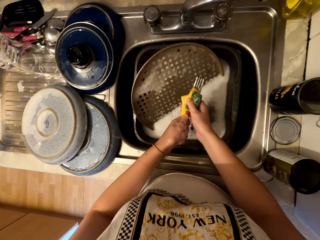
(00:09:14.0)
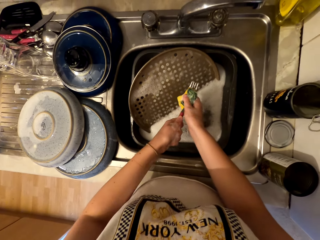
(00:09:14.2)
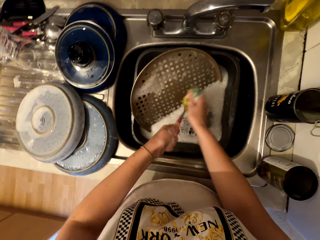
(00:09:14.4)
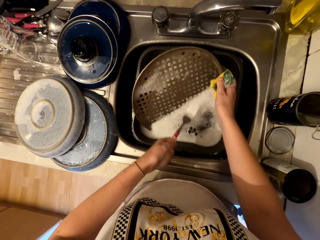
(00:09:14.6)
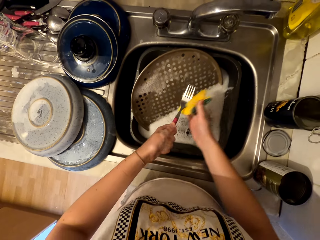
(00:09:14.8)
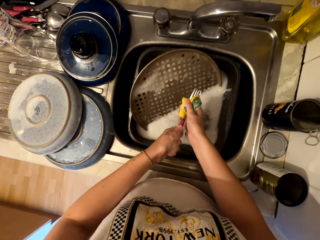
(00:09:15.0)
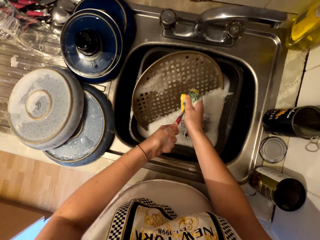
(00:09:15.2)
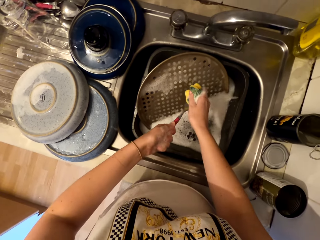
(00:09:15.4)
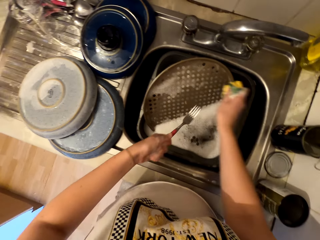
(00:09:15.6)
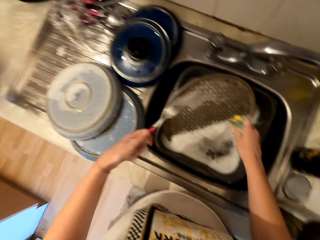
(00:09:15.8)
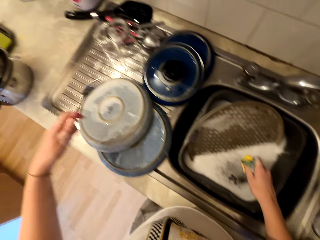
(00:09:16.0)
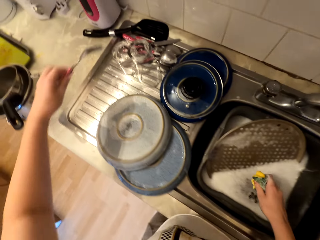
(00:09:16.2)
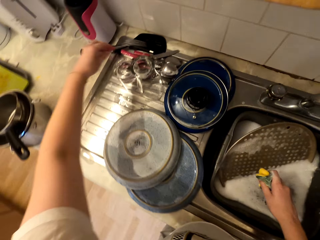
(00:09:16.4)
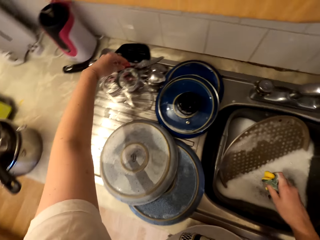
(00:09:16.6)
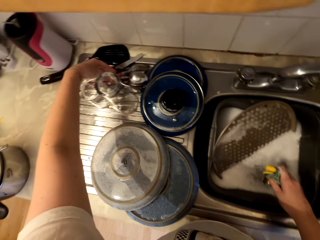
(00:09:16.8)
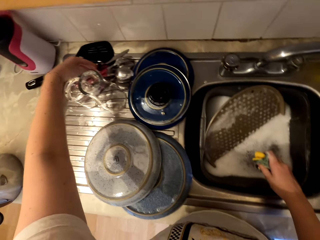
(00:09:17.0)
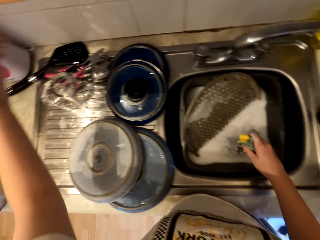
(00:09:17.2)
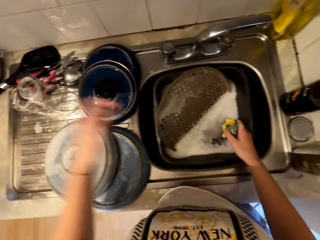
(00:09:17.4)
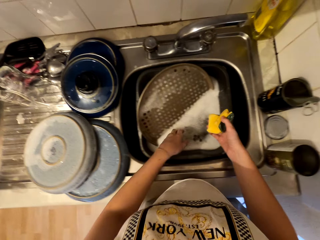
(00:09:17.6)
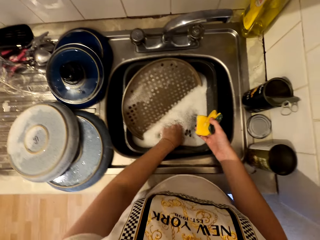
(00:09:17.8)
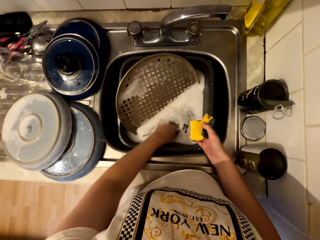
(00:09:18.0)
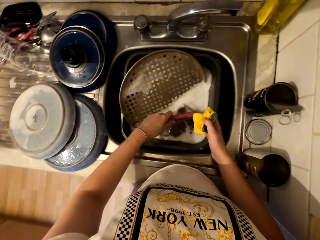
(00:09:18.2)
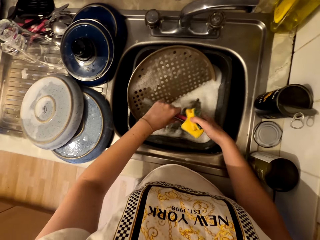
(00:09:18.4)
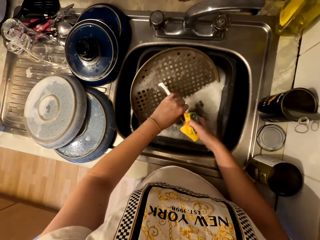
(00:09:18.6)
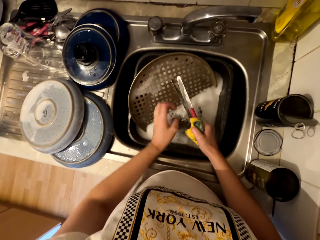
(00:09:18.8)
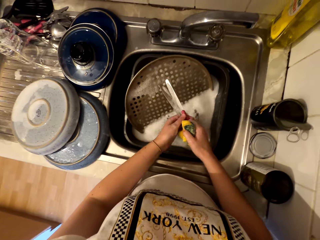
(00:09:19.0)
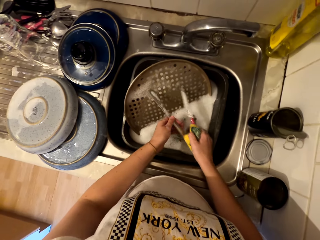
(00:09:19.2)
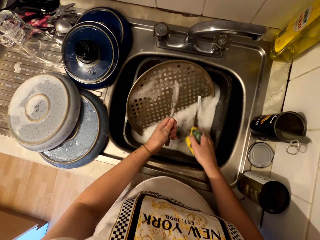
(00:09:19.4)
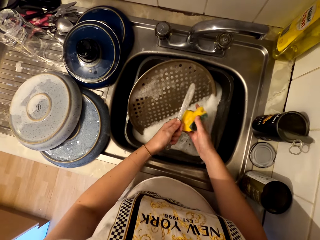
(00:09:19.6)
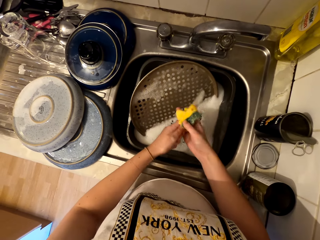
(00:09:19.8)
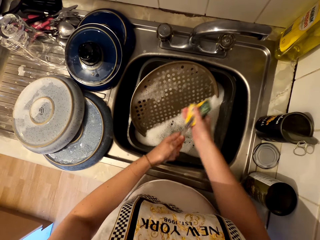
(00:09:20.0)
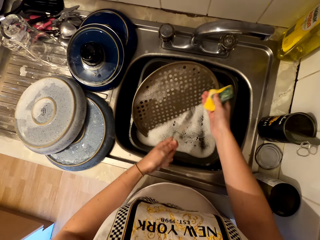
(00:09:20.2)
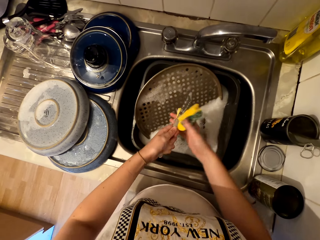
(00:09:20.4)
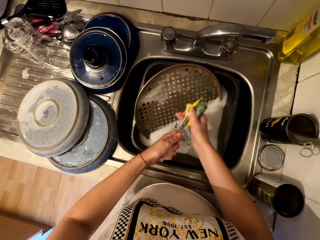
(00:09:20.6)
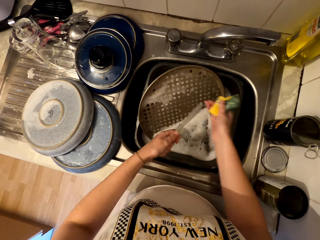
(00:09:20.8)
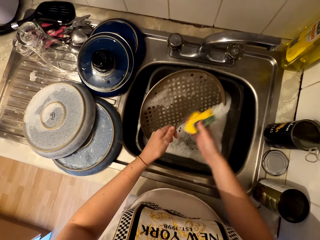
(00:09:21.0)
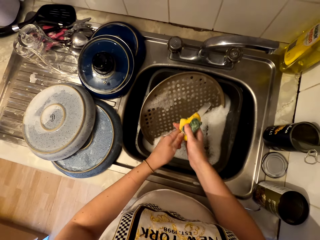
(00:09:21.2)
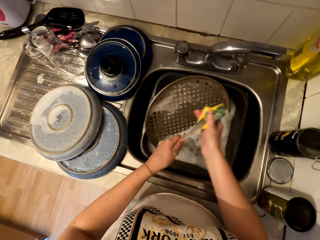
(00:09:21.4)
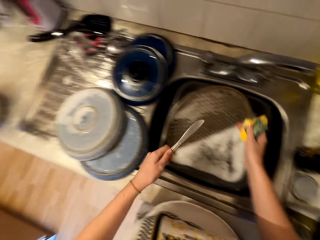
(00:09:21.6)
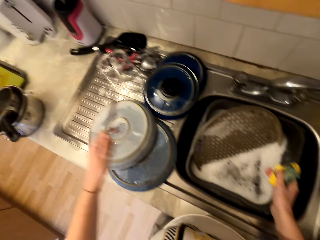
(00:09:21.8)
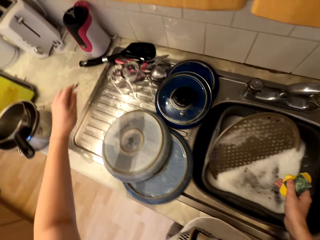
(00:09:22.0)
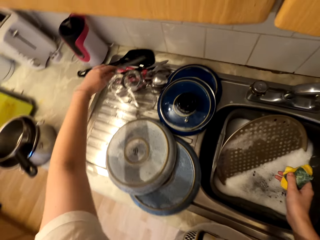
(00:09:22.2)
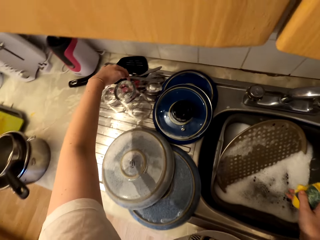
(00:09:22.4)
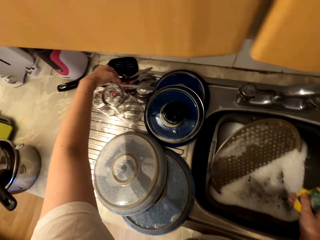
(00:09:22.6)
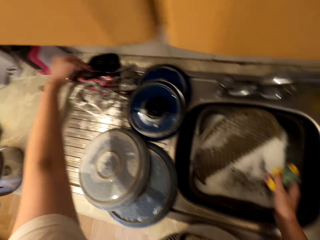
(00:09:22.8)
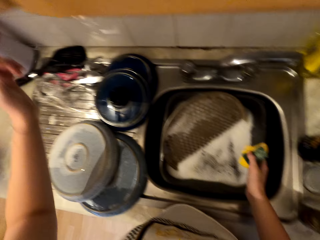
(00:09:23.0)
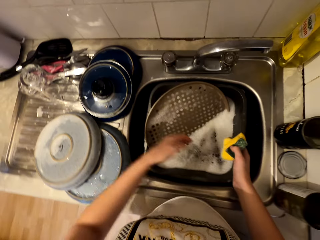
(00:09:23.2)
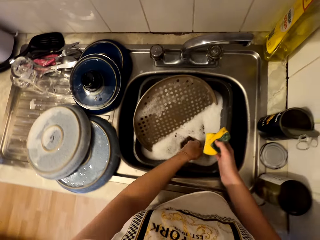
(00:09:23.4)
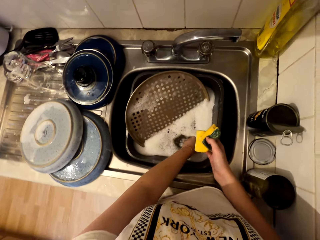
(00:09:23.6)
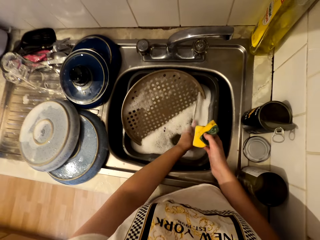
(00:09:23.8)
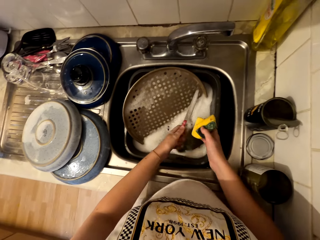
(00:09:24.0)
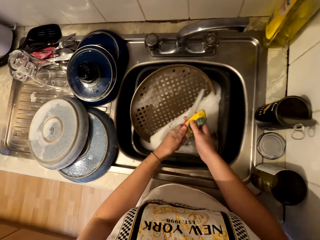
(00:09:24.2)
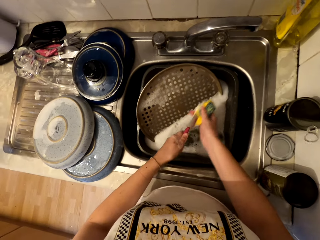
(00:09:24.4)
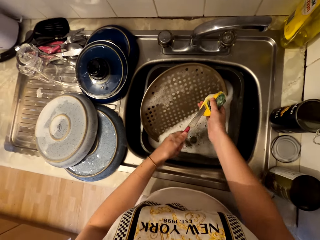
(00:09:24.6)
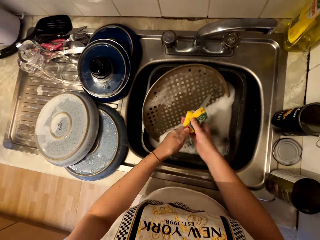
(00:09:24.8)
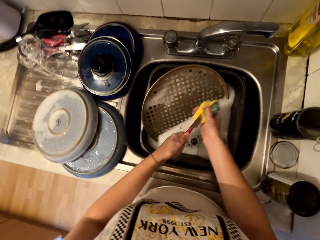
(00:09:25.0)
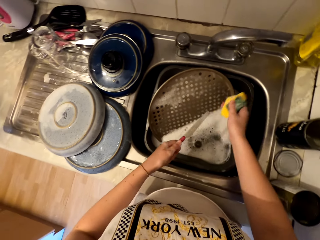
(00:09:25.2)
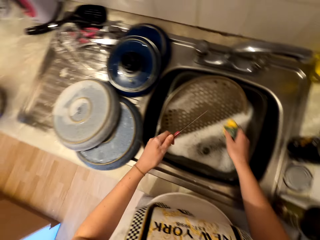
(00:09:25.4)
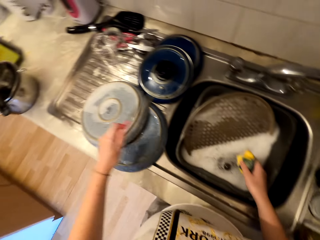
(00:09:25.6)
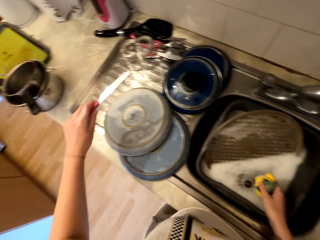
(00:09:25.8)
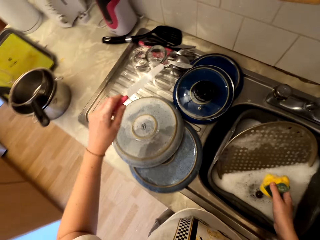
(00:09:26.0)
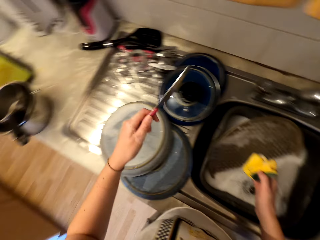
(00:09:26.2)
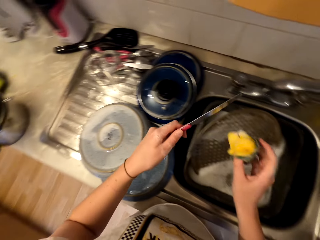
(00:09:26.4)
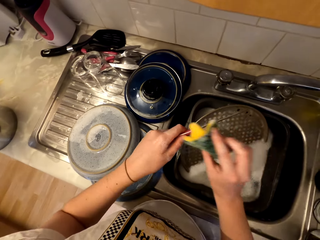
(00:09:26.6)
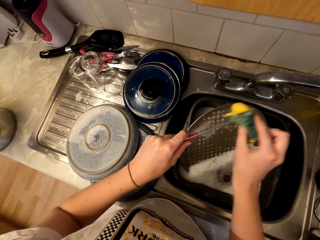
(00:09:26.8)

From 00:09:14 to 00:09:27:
The camera wearer scrubs the fork. They place the fork down. They pick up knives. They place one knife down. They scrub the knife. They place the knife down. They pick up a knife. They scrub the knife.

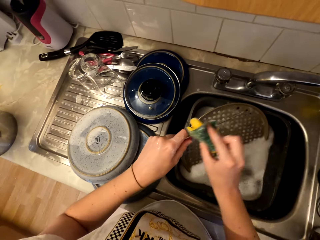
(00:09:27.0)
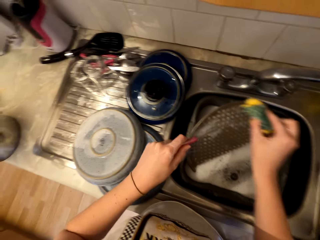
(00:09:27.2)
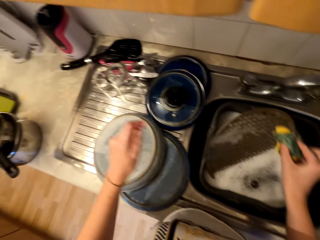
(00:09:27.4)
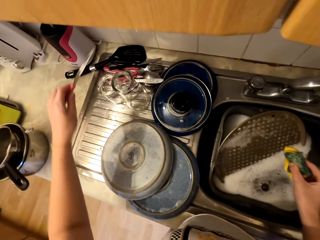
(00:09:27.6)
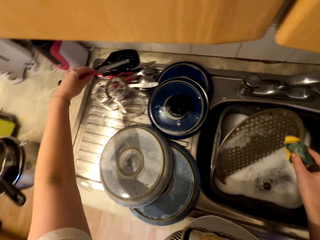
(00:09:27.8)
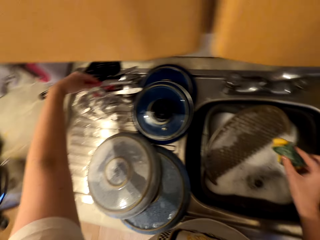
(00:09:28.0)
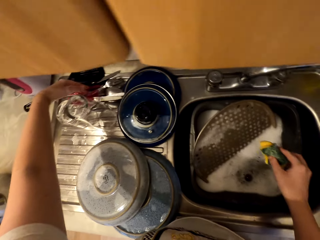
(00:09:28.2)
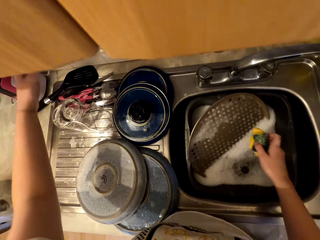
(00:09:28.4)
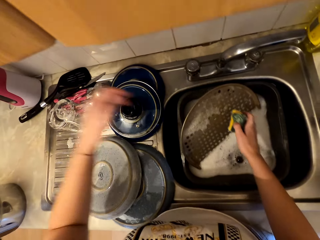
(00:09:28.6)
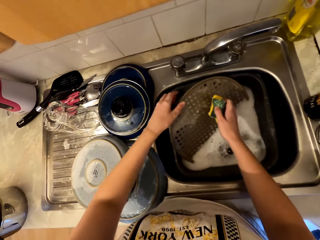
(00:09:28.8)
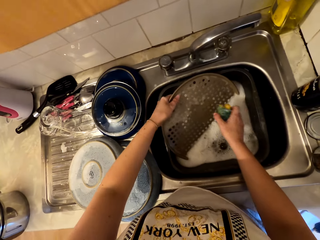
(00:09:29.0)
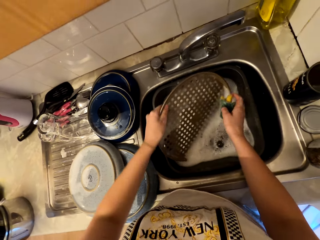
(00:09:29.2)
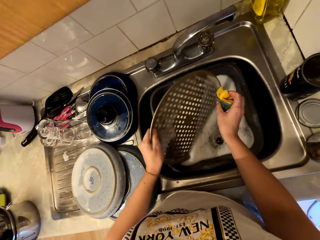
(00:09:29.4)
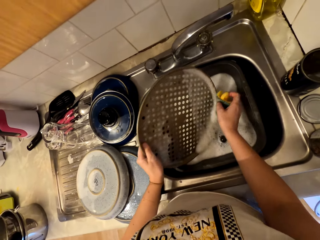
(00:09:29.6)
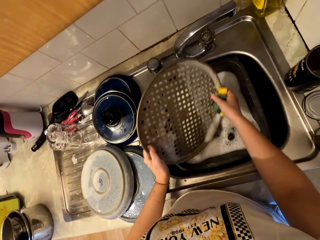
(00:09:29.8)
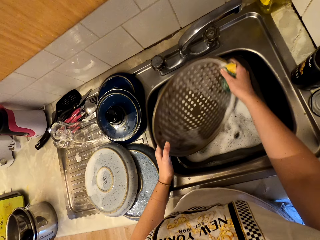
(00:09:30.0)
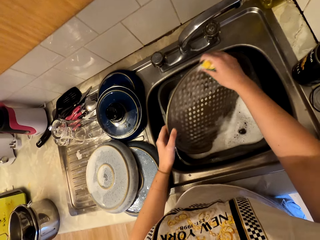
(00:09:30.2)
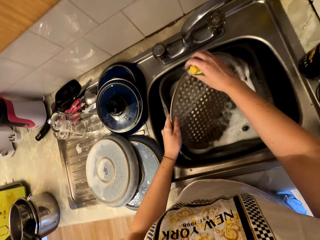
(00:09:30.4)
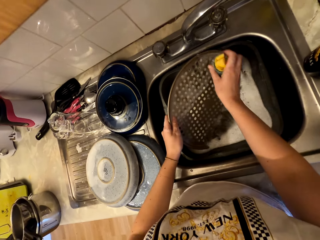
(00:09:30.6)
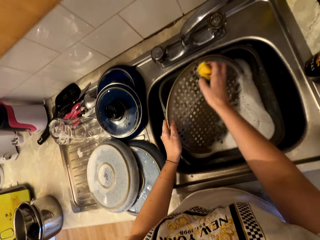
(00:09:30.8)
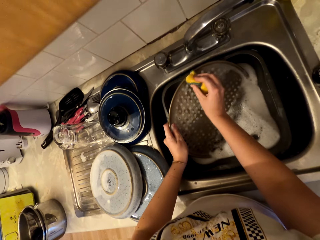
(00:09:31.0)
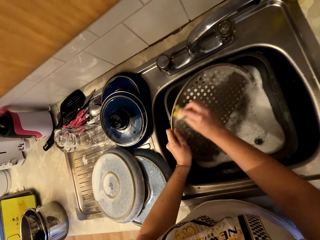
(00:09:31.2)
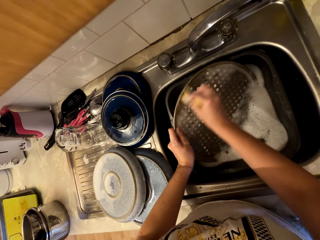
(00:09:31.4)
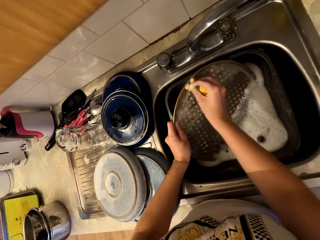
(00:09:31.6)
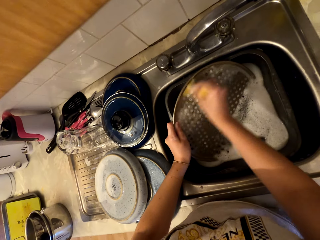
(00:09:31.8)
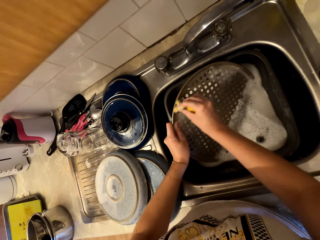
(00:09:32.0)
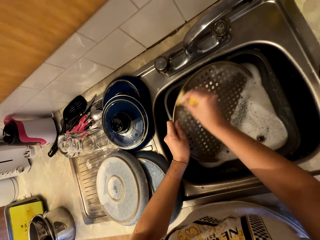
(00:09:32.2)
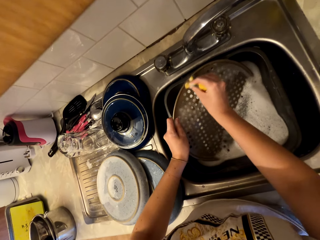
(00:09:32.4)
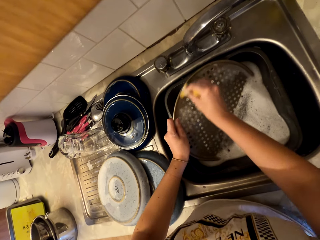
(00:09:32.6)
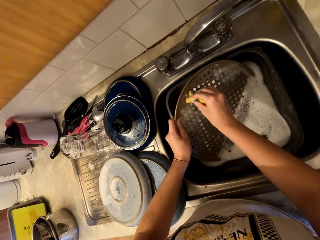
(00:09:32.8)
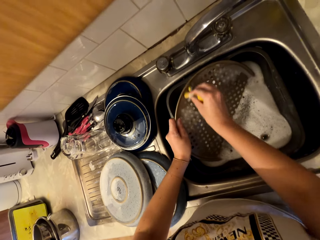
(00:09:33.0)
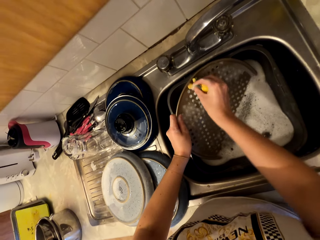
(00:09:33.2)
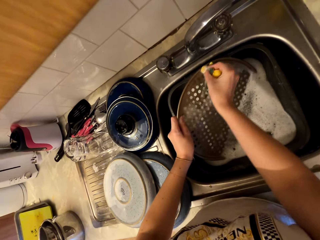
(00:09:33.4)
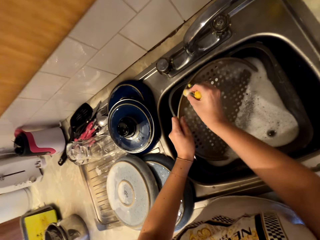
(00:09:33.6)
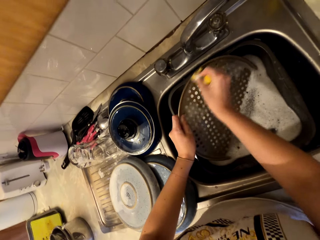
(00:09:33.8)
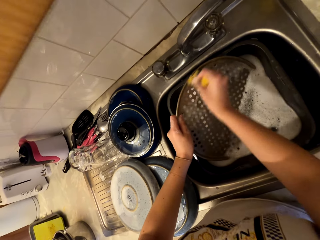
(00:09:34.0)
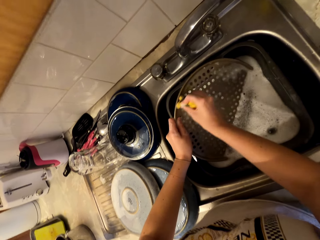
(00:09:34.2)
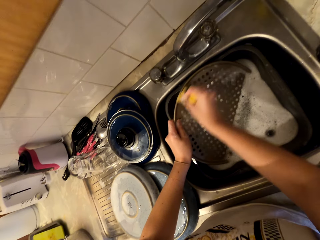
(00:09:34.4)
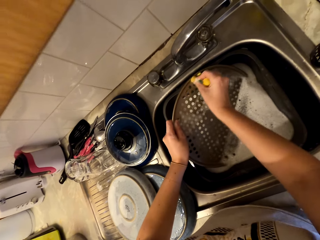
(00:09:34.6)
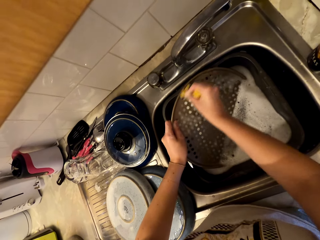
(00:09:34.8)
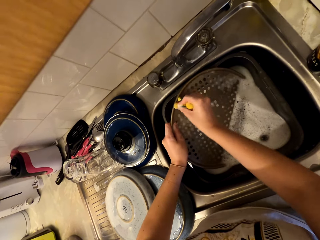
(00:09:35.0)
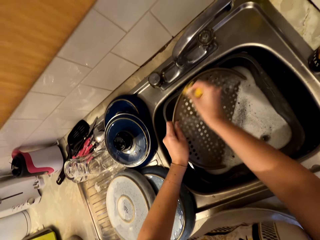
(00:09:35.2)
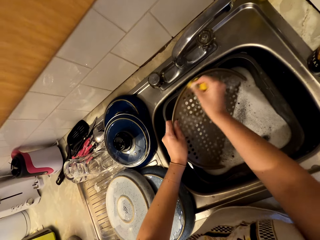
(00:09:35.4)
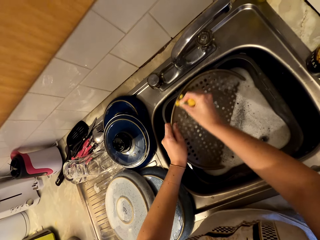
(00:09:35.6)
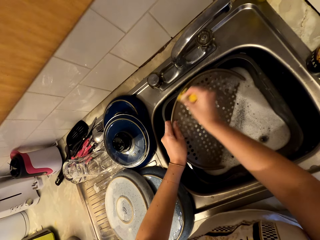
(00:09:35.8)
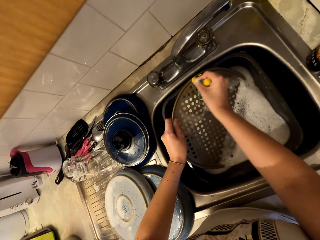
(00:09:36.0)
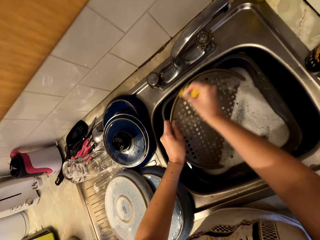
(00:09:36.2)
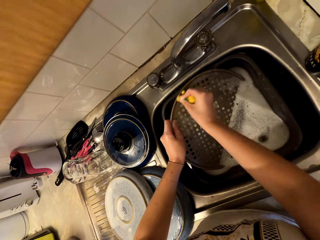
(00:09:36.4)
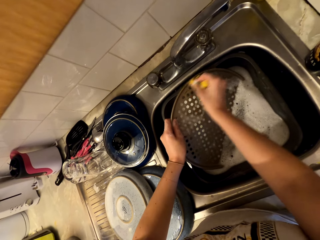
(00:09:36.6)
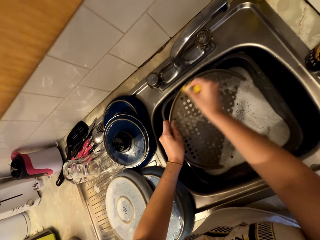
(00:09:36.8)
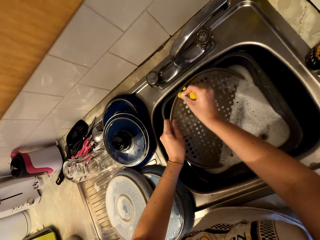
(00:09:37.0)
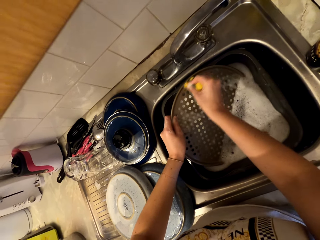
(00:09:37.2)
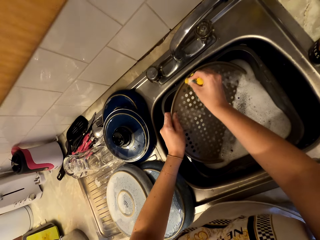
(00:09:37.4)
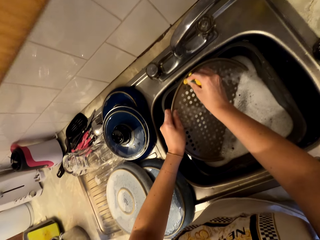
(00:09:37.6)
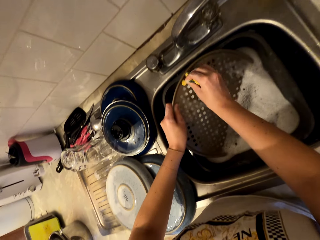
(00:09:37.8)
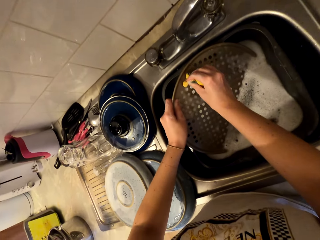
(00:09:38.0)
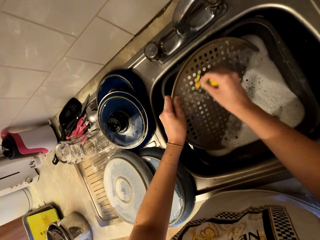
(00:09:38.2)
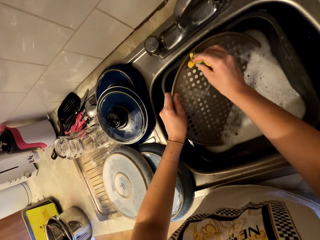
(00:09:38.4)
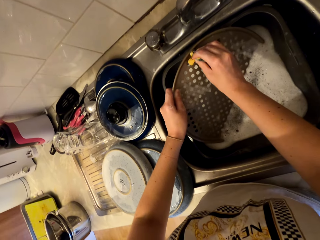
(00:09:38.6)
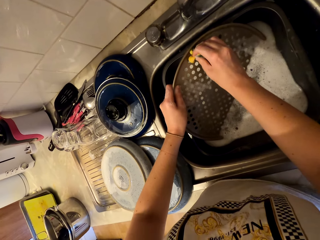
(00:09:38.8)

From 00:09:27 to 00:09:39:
The camera wearer places the knife down. They roll the tray in water. They wash the makanai flat strainer. They scrub the tray.
